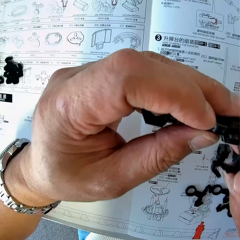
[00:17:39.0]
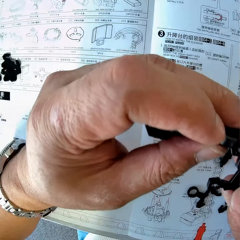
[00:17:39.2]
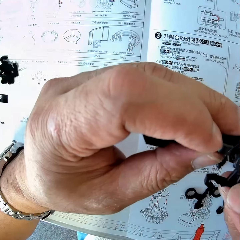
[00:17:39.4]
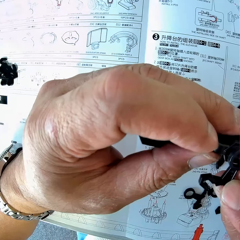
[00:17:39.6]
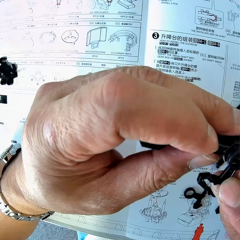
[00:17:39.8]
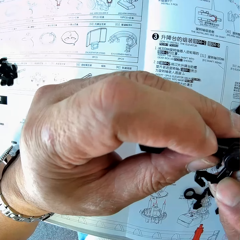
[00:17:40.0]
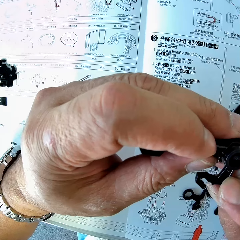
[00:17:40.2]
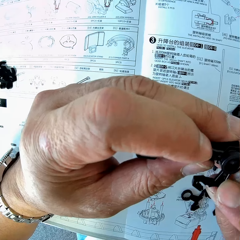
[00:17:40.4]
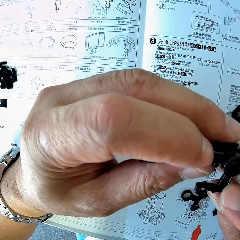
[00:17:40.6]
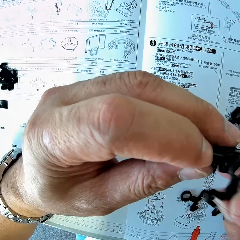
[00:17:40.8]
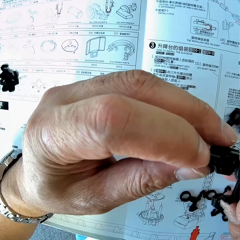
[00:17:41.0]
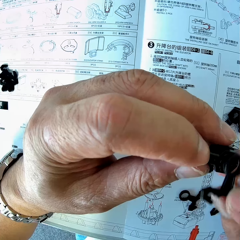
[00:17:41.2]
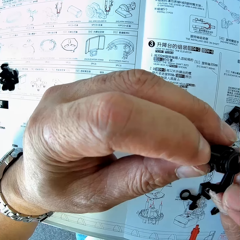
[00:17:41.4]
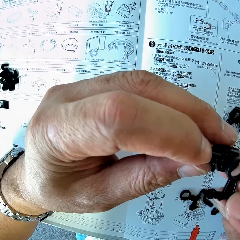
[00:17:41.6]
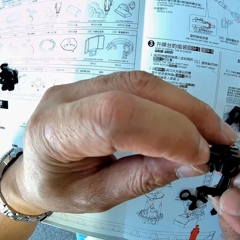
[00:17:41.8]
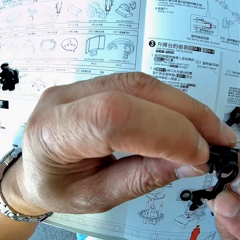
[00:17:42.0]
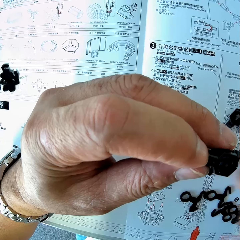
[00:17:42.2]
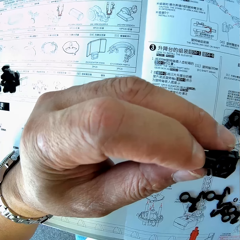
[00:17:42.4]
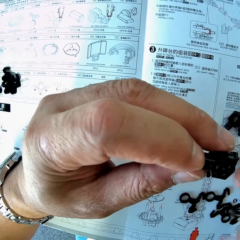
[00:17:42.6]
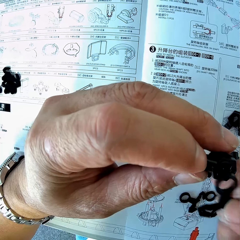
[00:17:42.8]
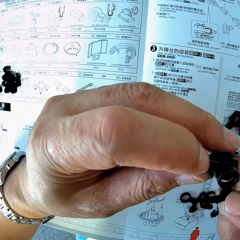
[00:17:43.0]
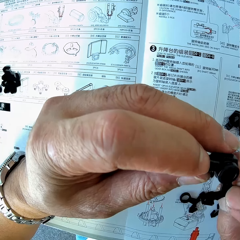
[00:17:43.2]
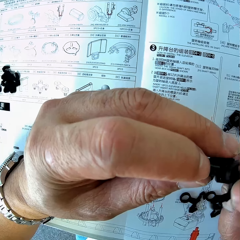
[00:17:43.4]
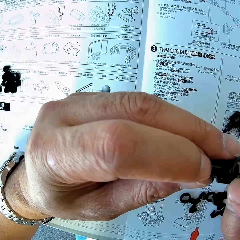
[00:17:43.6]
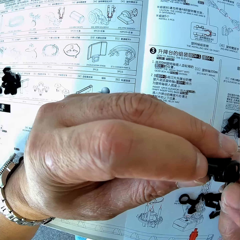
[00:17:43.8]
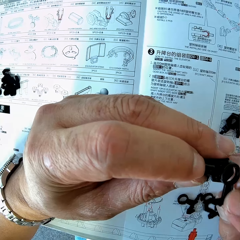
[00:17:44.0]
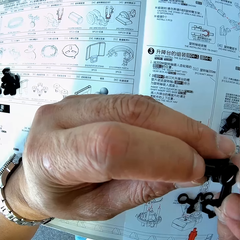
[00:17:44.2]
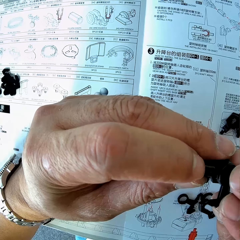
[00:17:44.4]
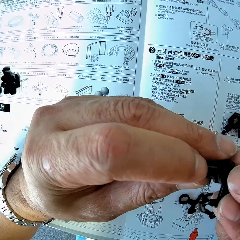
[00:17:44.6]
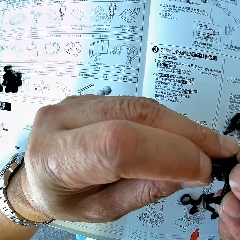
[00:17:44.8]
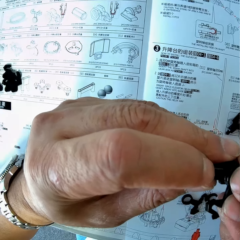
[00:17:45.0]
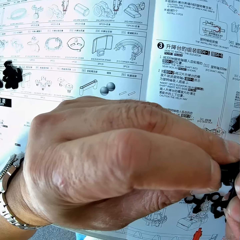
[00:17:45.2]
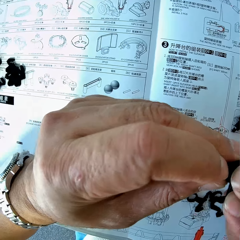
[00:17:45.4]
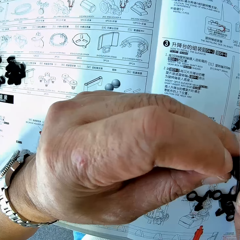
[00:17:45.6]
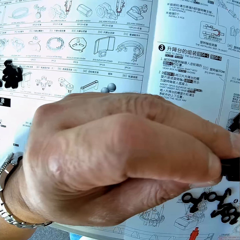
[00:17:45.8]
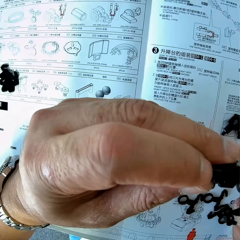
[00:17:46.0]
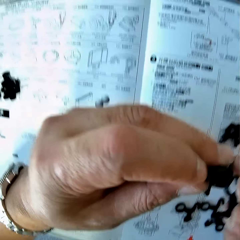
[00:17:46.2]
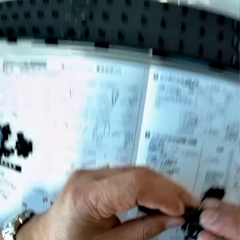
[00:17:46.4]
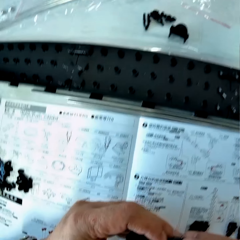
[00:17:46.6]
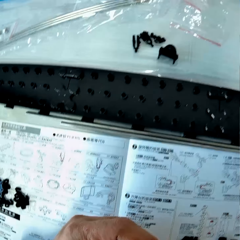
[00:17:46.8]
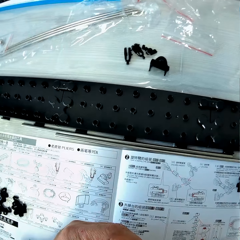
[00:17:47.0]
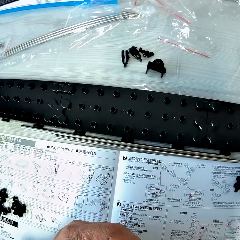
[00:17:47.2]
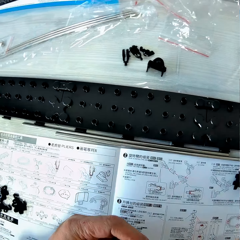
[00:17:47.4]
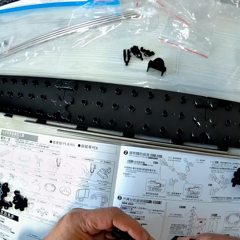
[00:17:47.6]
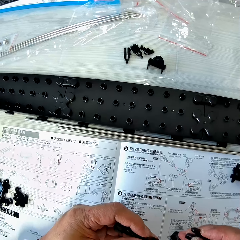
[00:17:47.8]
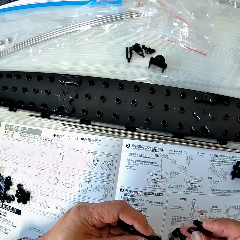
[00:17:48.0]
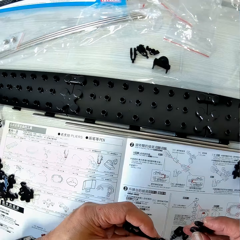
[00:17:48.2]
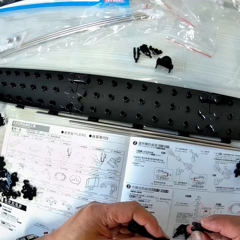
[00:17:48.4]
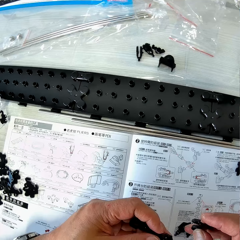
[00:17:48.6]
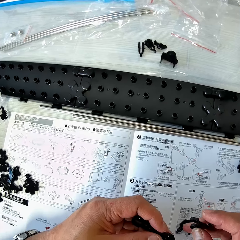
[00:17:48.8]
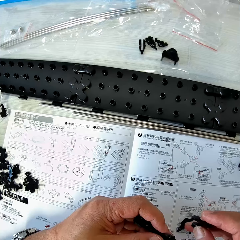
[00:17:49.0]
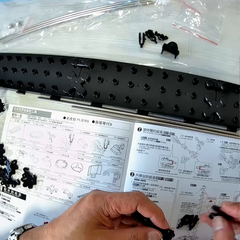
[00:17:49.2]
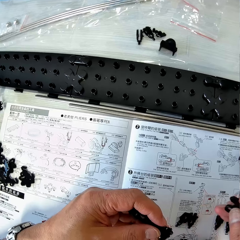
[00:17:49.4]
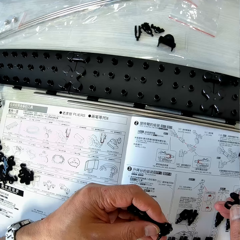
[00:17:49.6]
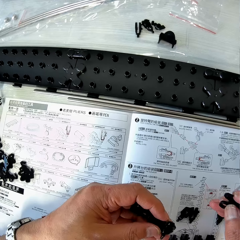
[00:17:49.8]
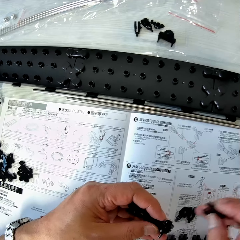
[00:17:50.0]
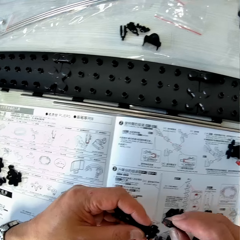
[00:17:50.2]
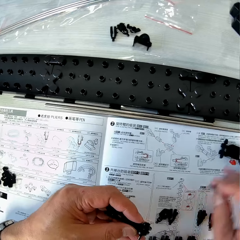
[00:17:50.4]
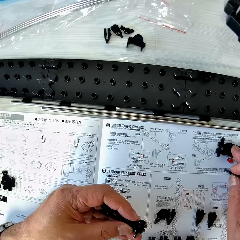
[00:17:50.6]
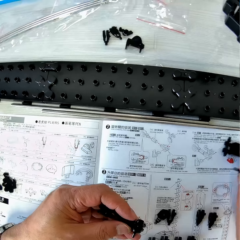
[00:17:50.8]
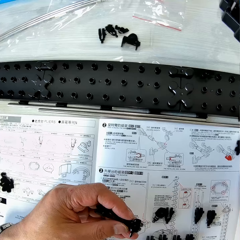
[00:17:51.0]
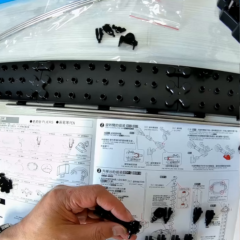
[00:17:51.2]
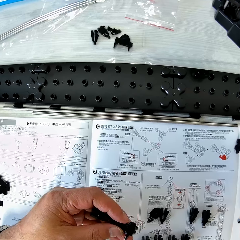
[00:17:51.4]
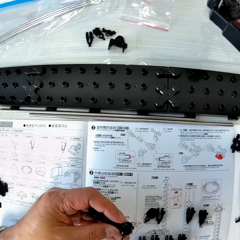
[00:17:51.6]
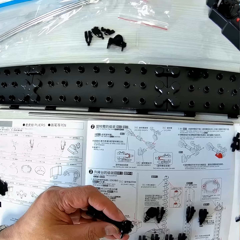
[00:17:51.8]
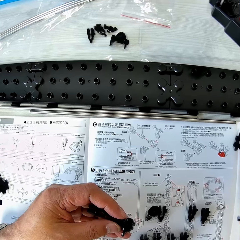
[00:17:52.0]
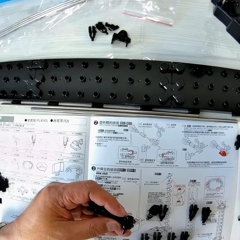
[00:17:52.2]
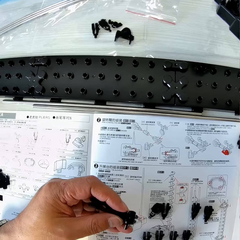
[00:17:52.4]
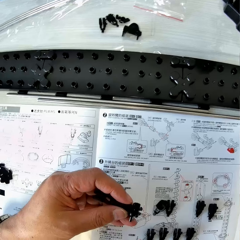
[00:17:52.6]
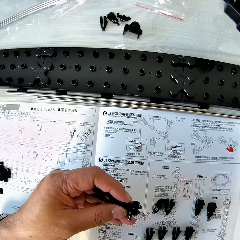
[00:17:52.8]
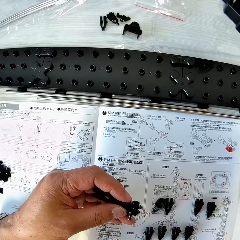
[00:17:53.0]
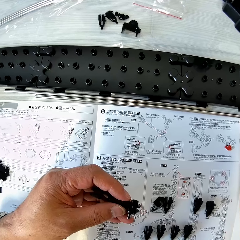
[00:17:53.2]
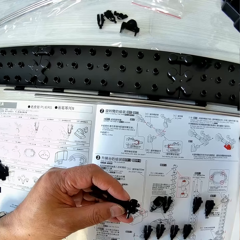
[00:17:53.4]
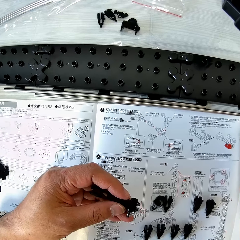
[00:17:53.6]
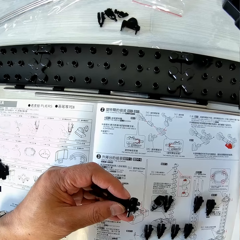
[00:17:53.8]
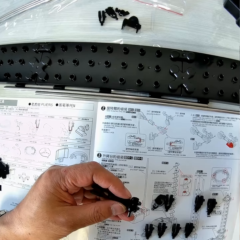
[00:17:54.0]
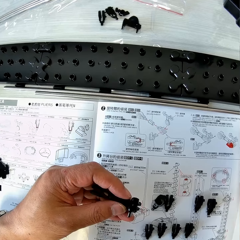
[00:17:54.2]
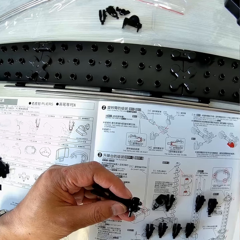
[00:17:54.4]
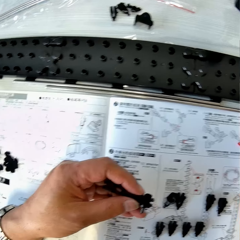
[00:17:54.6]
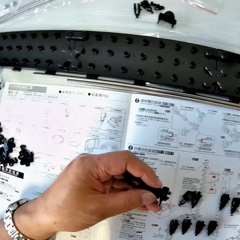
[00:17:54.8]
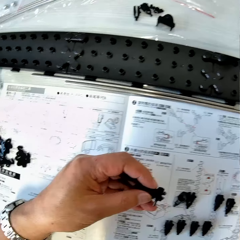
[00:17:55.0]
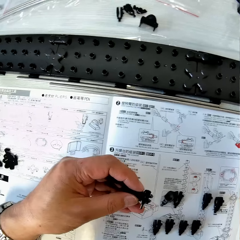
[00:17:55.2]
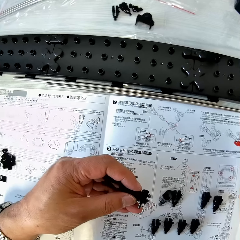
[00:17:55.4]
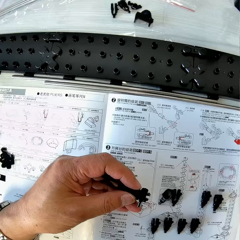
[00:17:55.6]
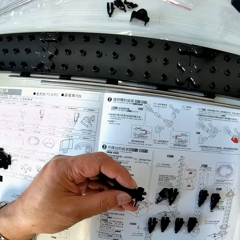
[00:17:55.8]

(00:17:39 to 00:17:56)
The camera wearer connects the arm to the arm wrench. He looks around the table. He holds the arm piece and the arm holder in his hands. He moves a fork part on the table with his right hand. He studies an instruction manual on the table.

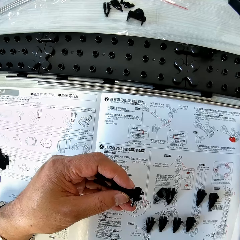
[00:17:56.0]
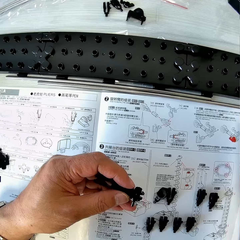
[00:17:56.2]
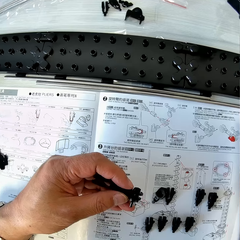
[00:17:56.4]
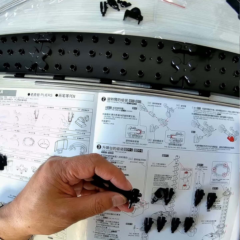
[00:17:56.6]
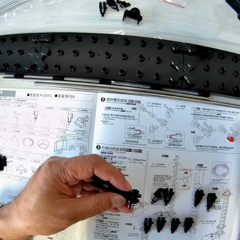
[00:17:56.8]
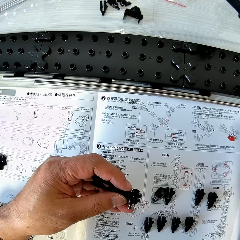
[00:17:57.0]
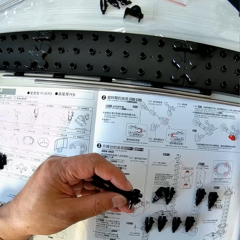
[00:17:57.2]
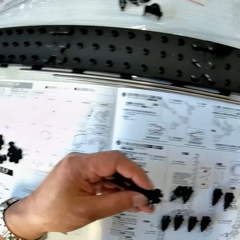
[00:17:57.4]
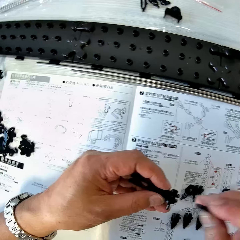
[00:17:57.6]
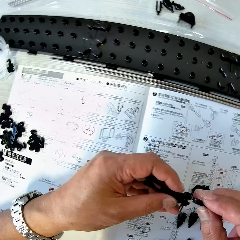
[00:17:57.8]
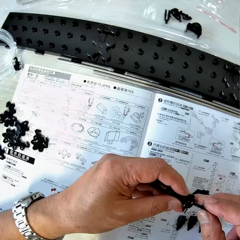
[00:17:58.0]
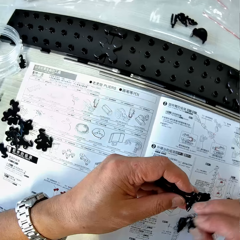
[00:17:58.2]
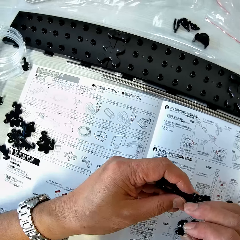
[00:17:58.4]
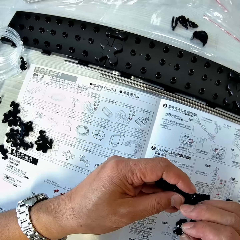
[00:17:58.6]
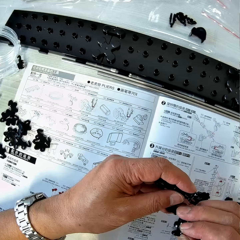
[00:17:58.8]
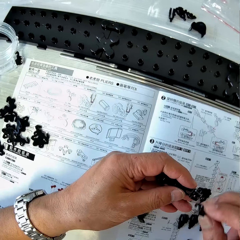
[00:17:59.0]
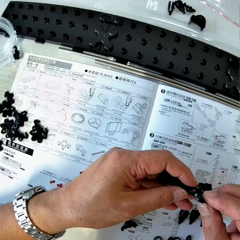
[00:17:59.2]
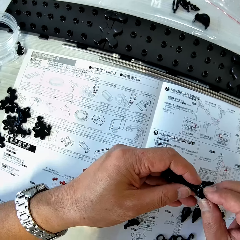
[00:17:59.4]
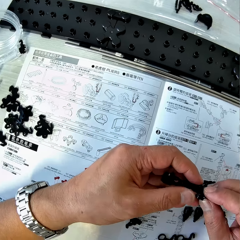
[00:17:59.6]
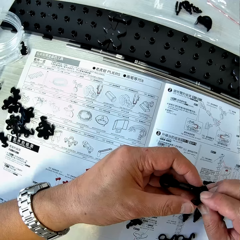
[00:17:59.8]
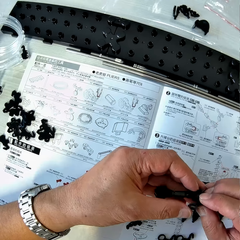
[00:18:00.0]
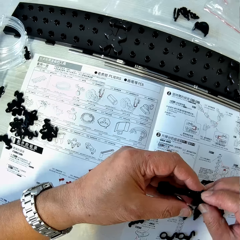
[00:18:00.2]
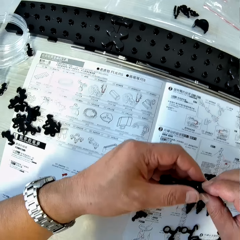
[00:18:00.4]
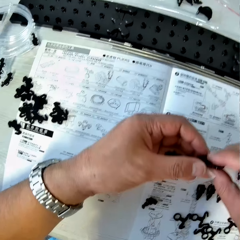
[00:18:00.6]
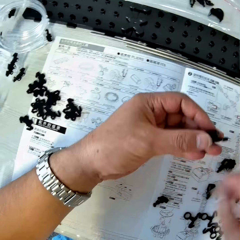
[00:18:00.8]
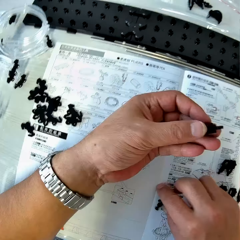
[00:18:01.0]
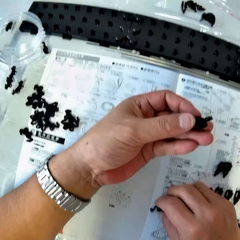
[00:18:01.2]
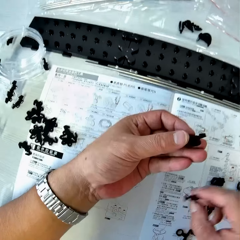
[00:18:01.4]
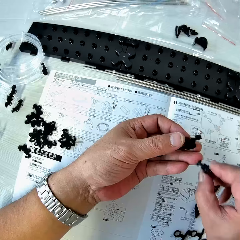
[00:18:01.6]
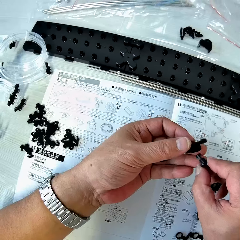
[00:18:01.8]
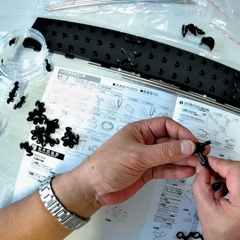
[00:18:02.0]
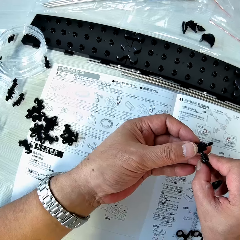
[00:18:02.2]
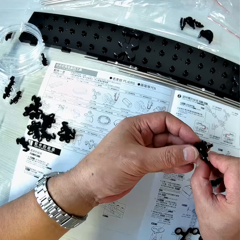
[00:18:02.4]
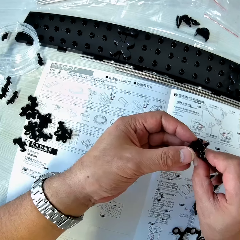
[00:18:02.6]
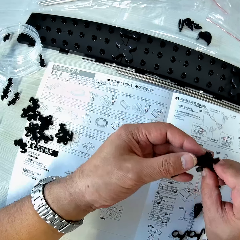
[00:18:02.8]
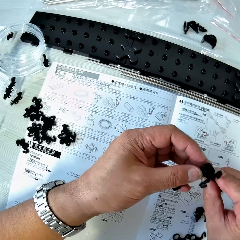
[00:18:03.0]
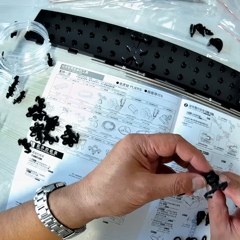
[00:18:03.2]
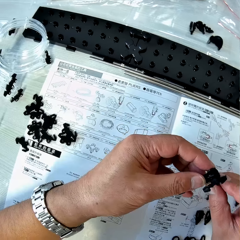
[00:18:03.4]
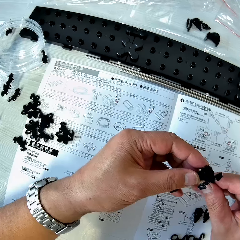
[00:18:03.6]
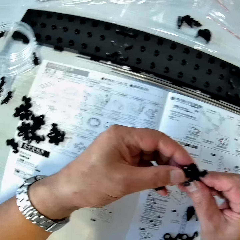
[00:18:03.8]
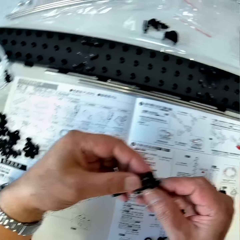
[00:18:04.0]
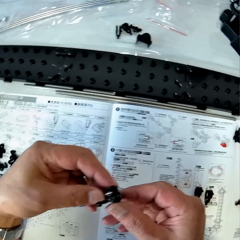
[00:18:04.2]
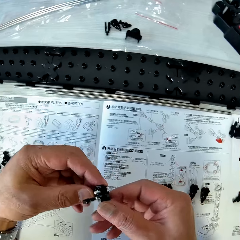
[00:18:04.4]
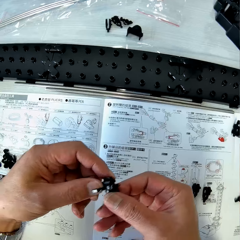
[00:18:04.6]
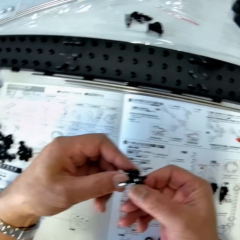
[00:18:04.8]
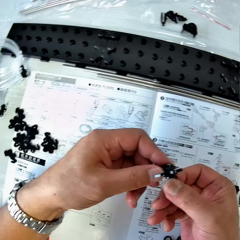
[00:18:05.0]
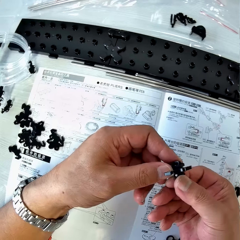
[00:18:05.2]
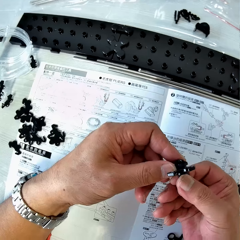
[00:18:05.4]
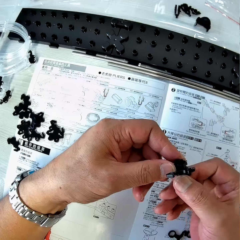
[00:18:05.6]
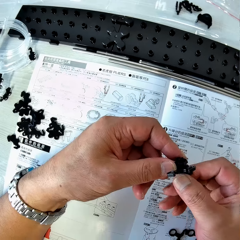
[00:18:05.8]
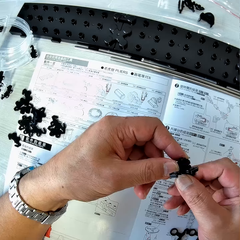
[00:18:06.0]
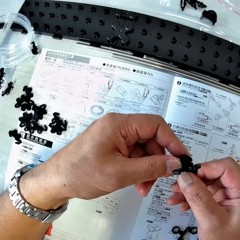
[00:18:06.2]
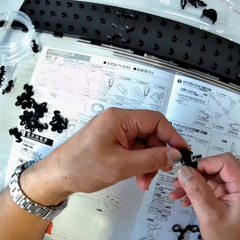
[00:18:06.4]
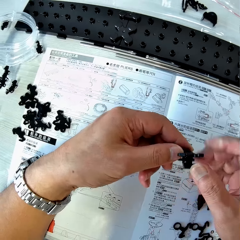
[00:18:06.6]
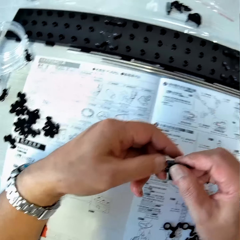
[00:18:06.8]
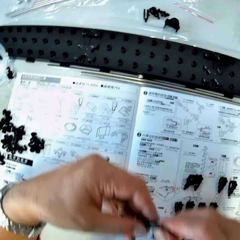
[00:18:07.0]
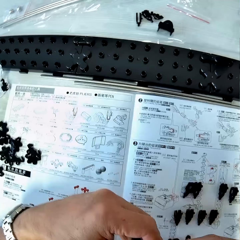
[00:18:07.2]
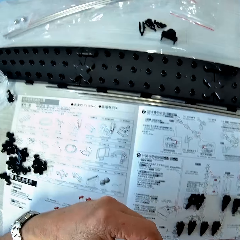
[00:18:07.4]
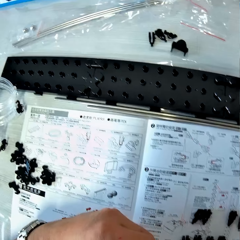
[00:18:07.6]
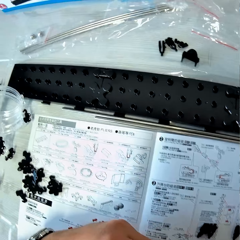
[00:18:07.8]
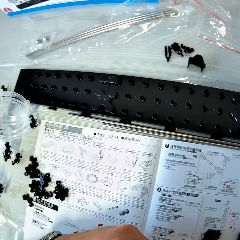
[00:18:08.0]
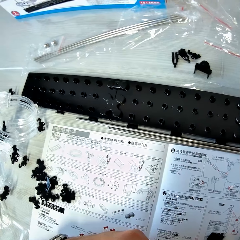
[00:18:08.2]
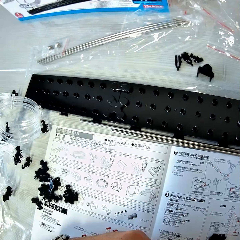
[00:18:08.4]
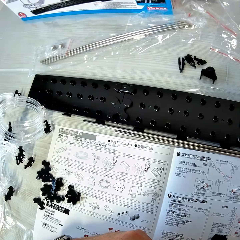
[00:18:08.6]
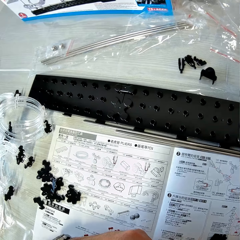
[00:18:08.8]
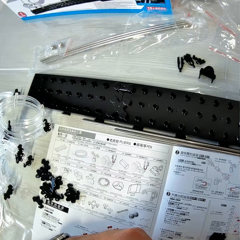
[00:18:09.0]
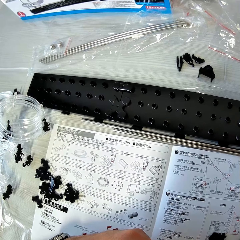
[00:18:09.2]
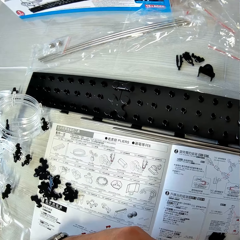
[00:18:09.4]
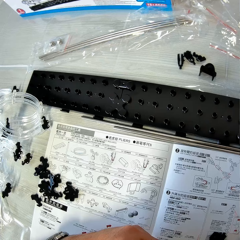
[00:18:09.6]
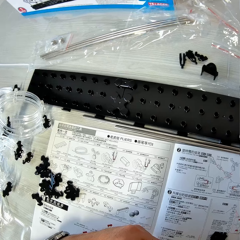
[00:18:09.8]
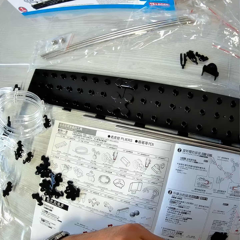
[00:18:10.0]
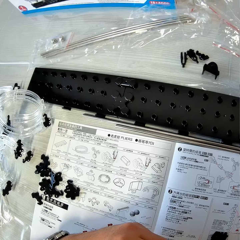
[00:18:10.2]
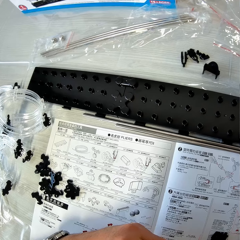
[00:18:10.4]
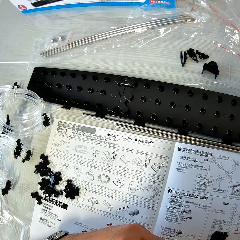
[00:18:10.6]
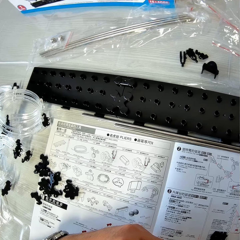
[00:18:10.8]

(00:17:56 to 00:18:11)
The camera wearer brings the arm piece and the arm holder together in his hands. He removes the arm wrench from the arm holder. He fixes the arm piece to the arm holder. He picks up the arm wrench from the table with his right hand. He inserts the arm wrench into the arm holder. He looks at the drawings on the paper.
